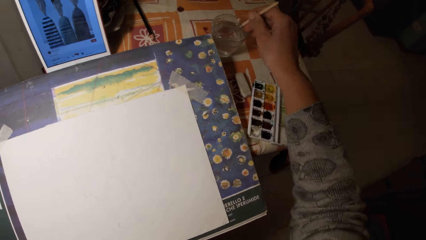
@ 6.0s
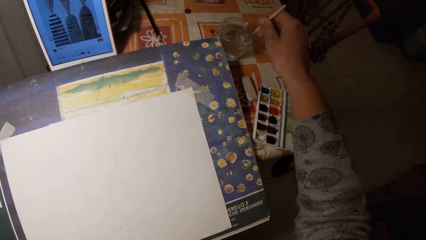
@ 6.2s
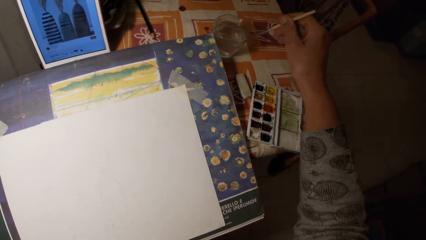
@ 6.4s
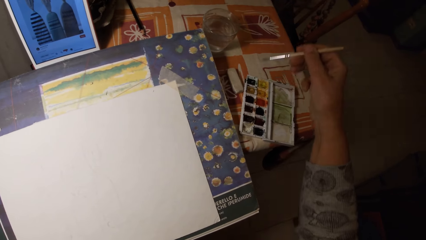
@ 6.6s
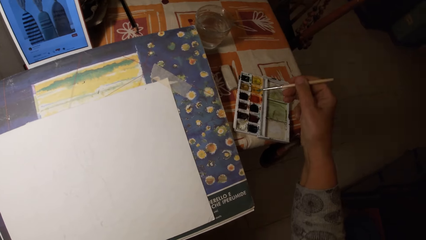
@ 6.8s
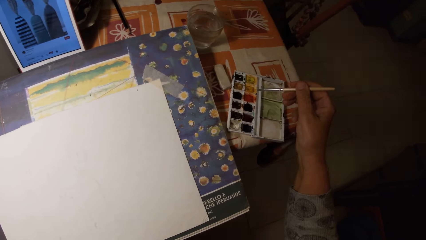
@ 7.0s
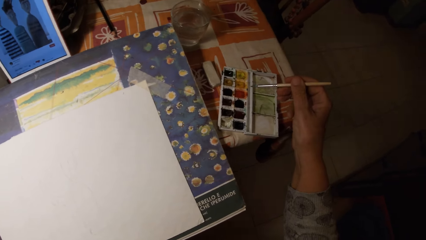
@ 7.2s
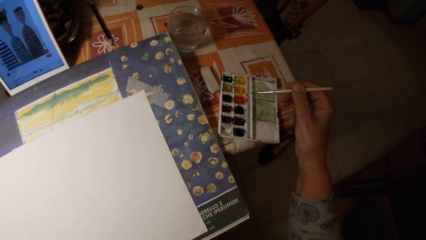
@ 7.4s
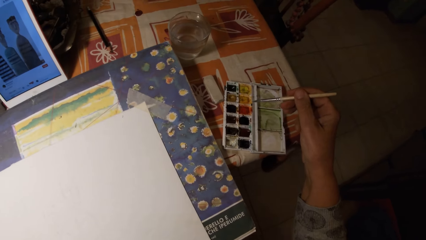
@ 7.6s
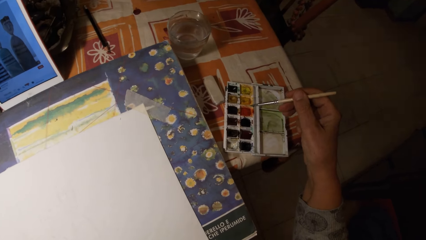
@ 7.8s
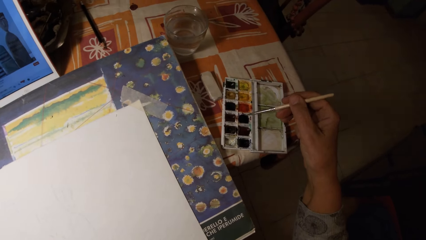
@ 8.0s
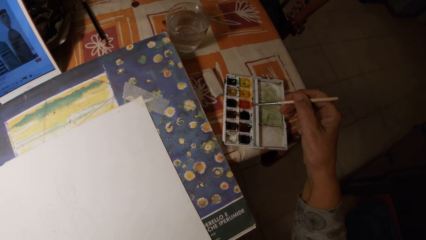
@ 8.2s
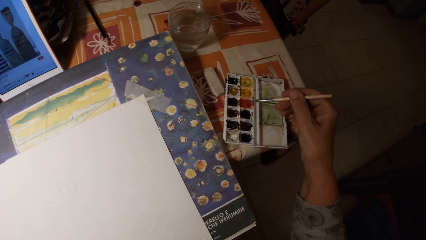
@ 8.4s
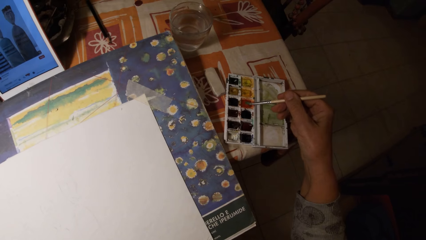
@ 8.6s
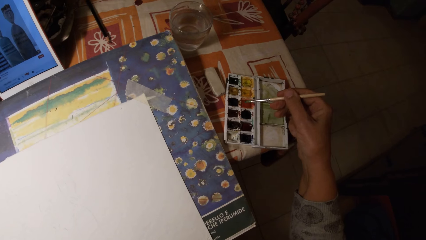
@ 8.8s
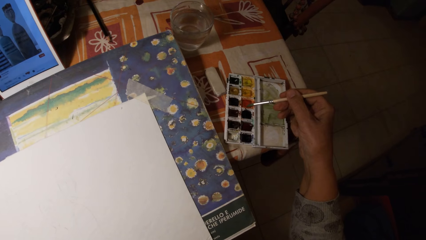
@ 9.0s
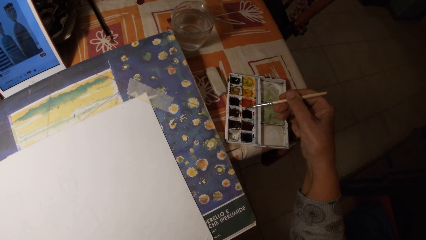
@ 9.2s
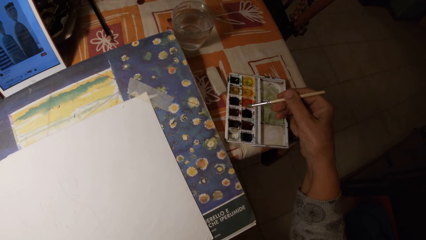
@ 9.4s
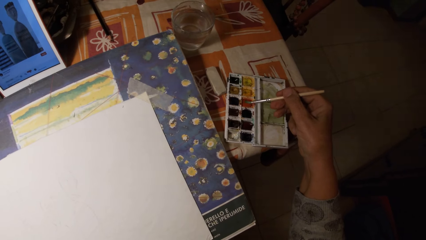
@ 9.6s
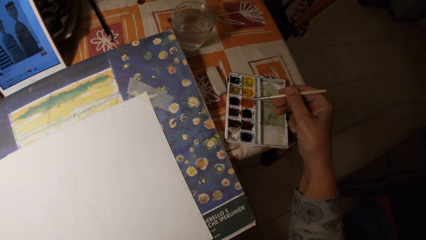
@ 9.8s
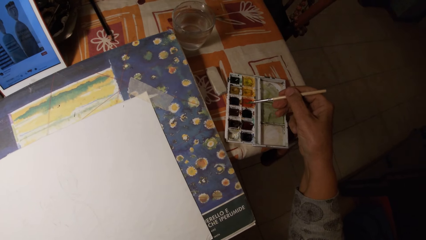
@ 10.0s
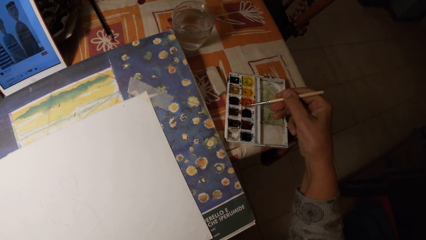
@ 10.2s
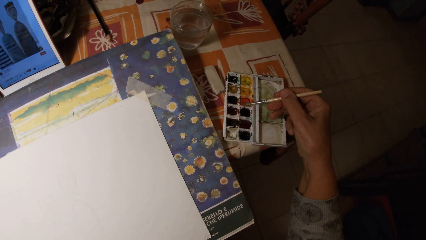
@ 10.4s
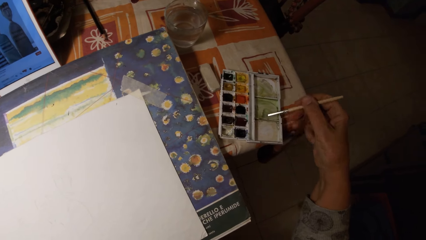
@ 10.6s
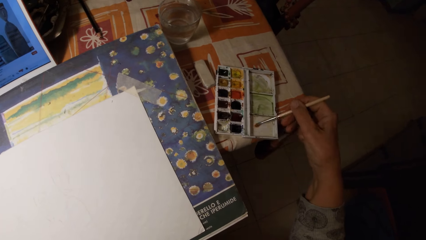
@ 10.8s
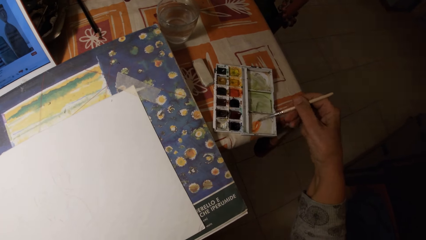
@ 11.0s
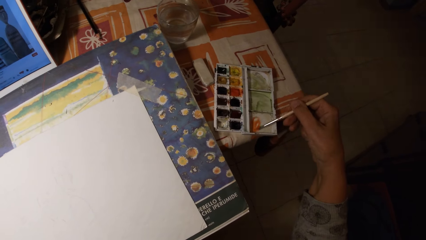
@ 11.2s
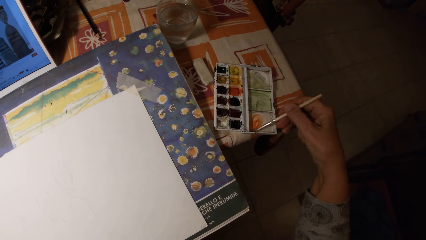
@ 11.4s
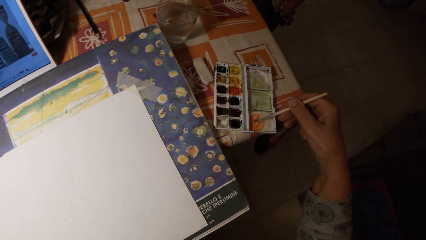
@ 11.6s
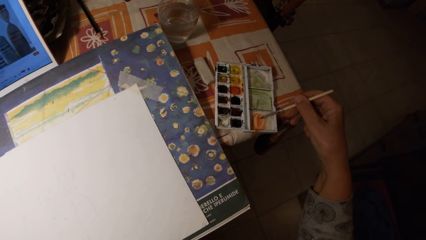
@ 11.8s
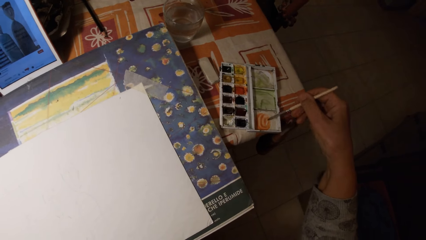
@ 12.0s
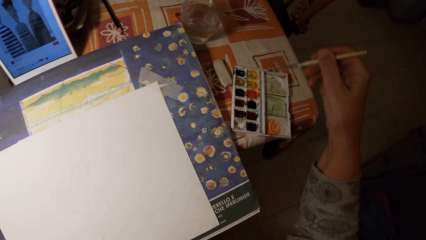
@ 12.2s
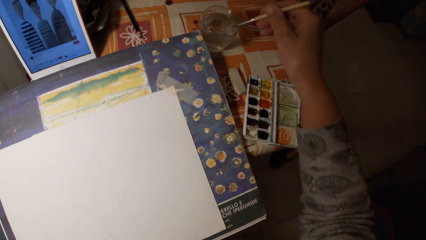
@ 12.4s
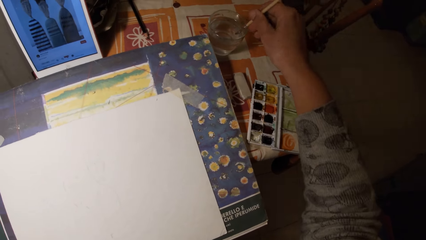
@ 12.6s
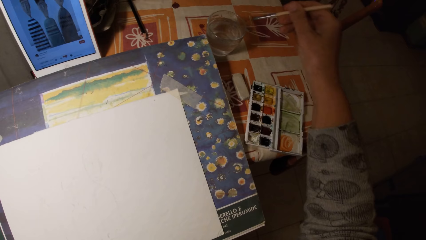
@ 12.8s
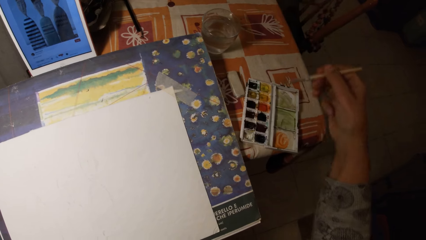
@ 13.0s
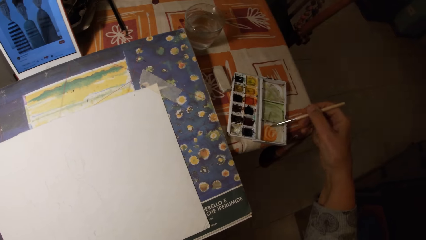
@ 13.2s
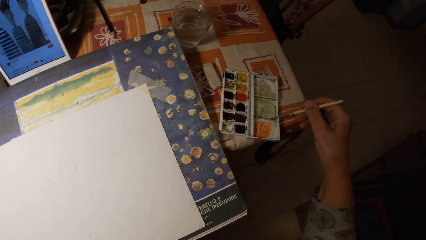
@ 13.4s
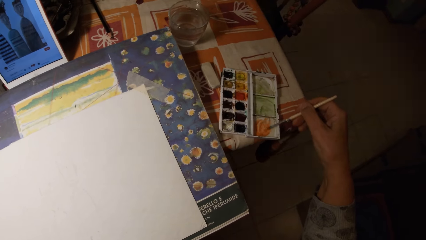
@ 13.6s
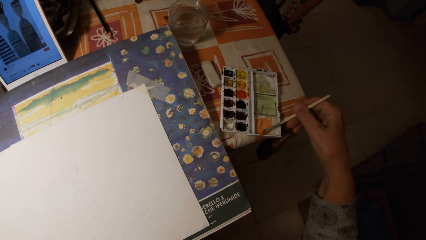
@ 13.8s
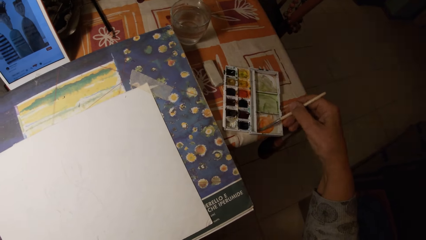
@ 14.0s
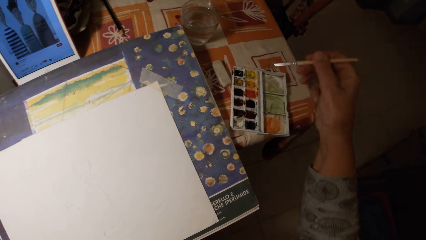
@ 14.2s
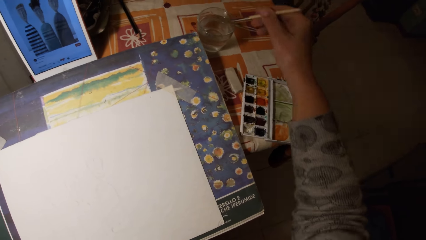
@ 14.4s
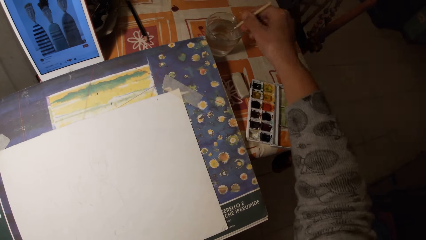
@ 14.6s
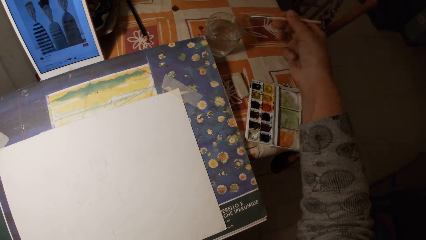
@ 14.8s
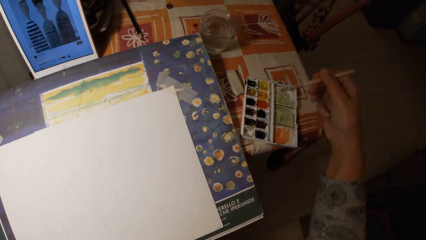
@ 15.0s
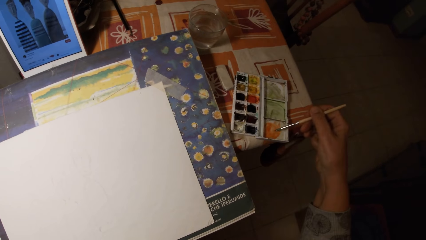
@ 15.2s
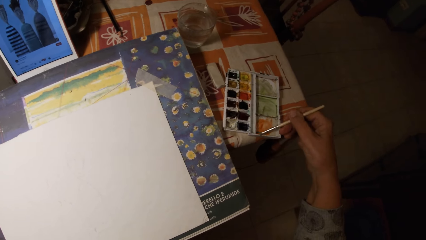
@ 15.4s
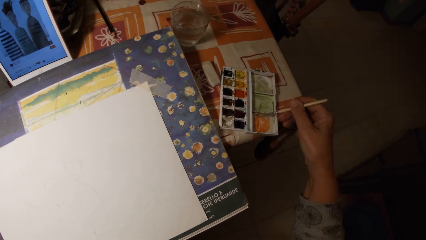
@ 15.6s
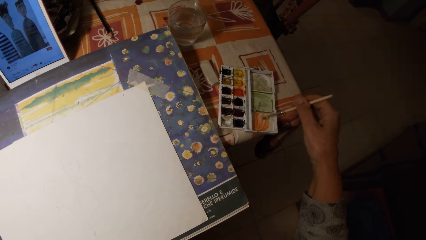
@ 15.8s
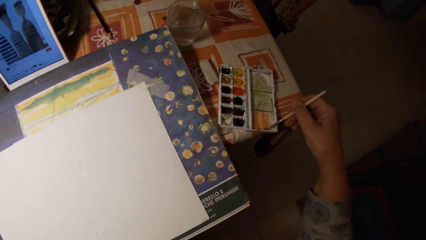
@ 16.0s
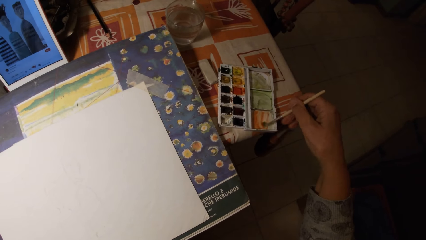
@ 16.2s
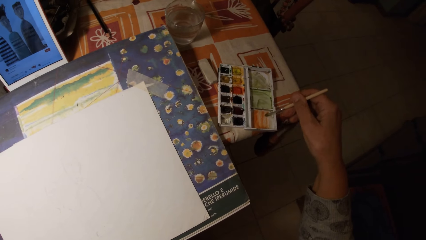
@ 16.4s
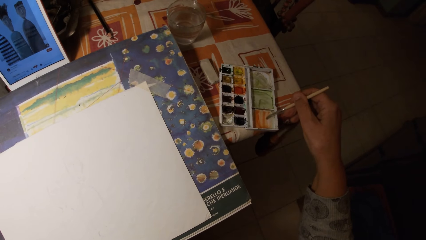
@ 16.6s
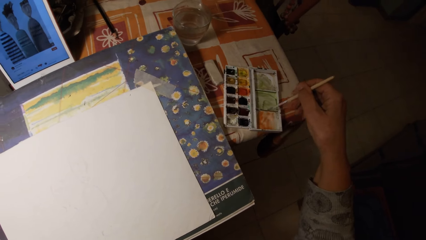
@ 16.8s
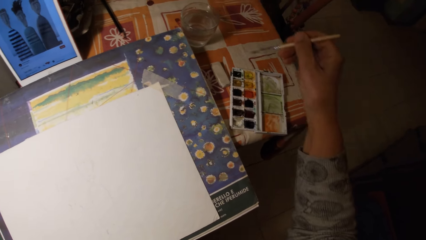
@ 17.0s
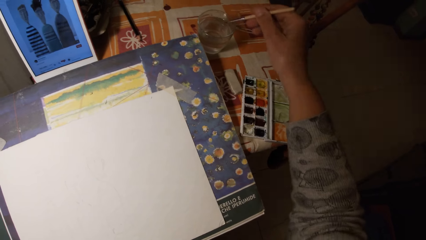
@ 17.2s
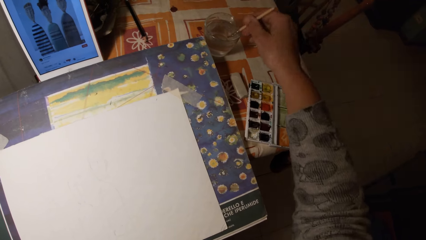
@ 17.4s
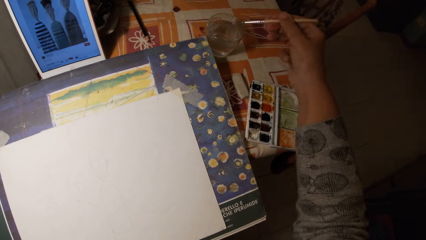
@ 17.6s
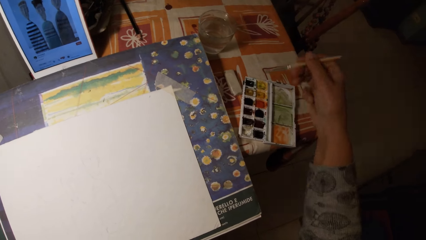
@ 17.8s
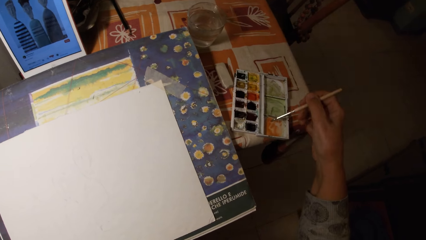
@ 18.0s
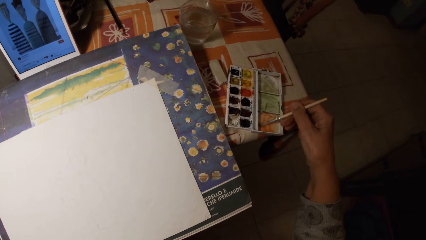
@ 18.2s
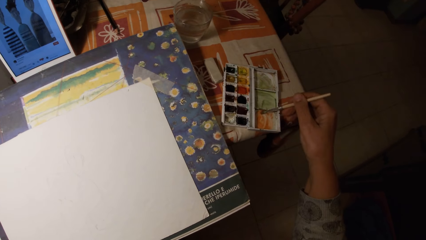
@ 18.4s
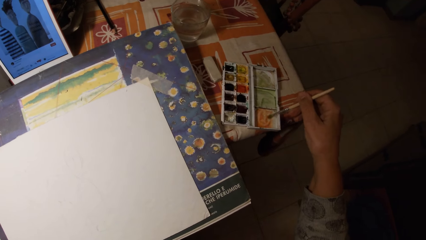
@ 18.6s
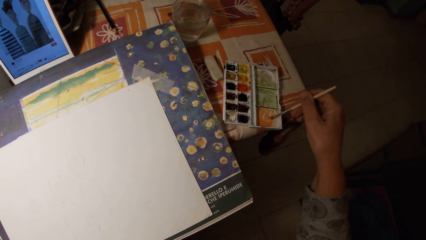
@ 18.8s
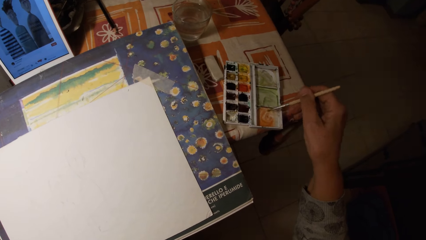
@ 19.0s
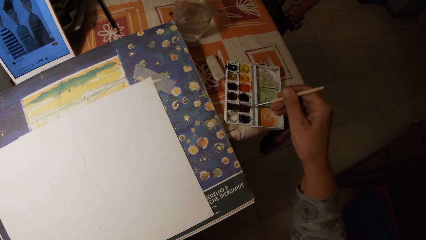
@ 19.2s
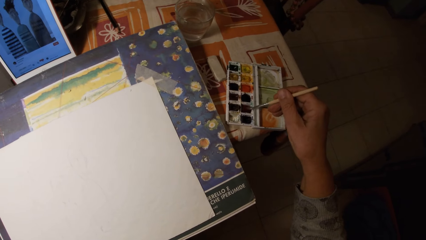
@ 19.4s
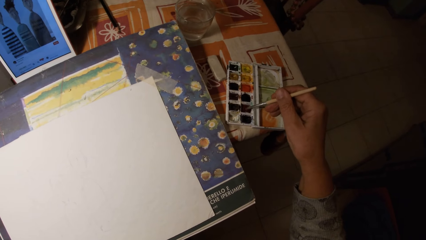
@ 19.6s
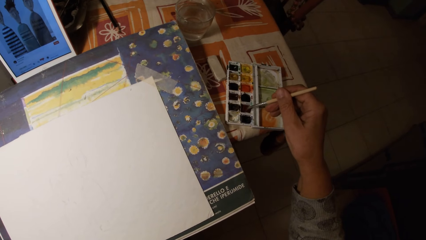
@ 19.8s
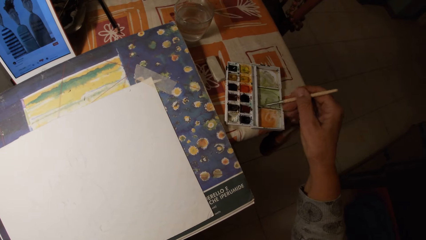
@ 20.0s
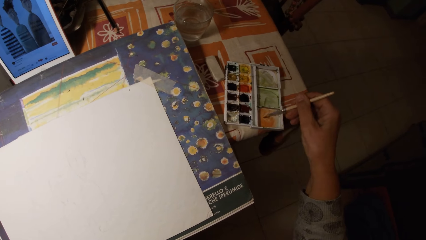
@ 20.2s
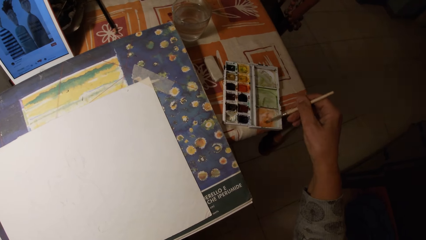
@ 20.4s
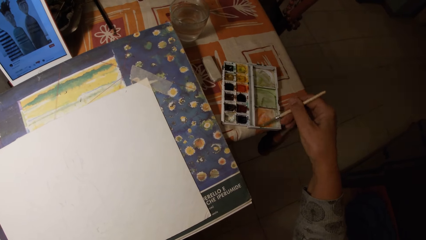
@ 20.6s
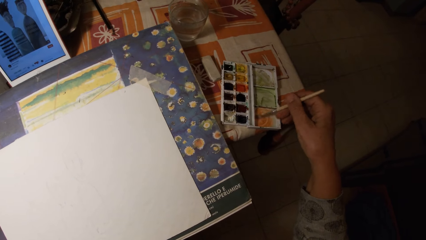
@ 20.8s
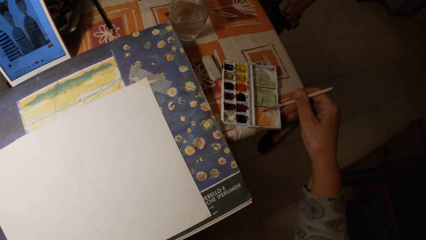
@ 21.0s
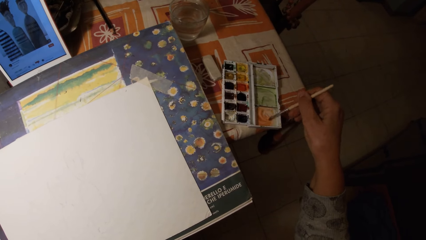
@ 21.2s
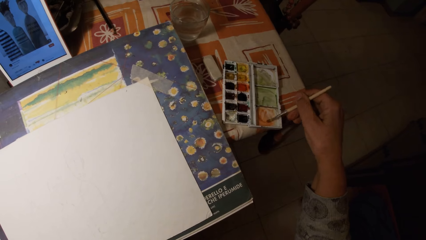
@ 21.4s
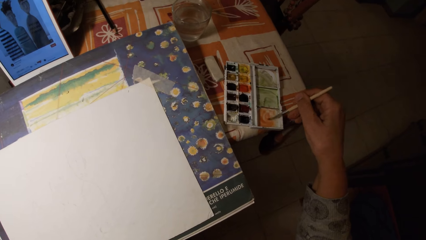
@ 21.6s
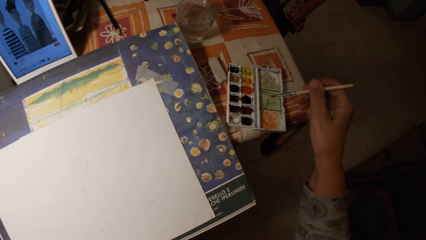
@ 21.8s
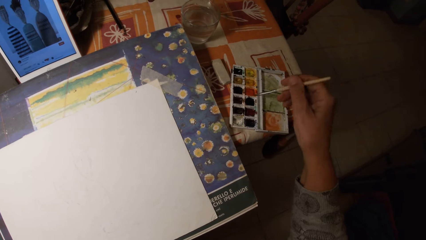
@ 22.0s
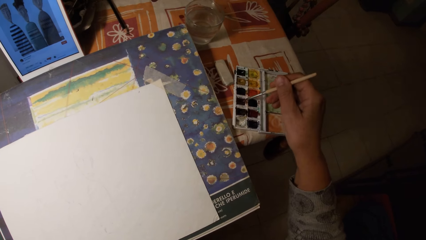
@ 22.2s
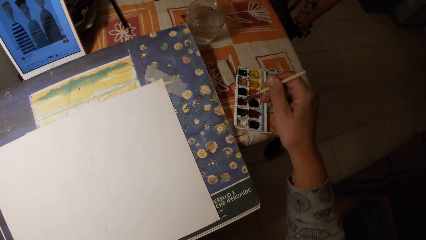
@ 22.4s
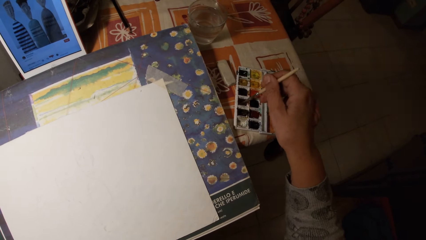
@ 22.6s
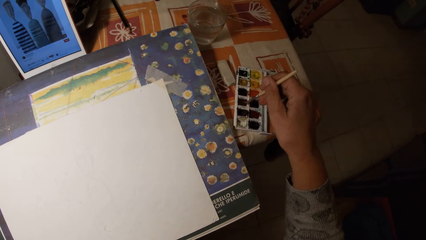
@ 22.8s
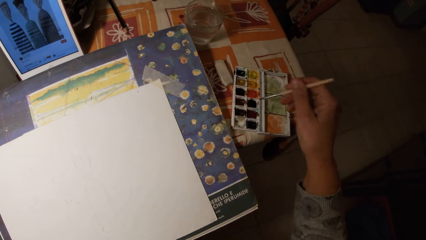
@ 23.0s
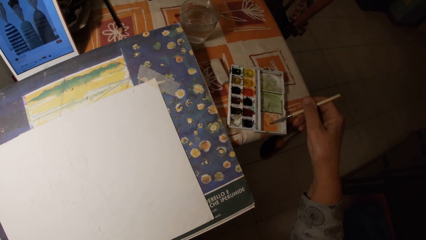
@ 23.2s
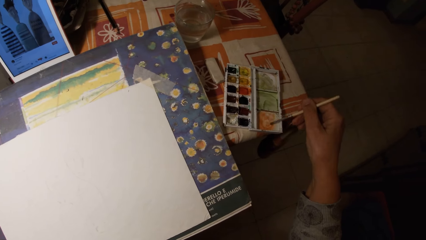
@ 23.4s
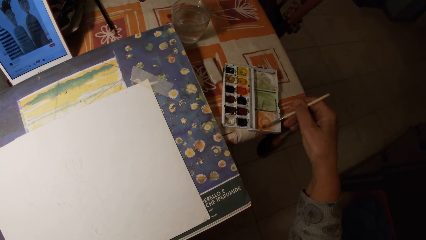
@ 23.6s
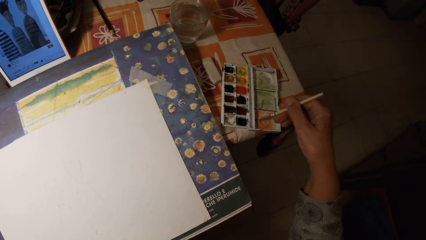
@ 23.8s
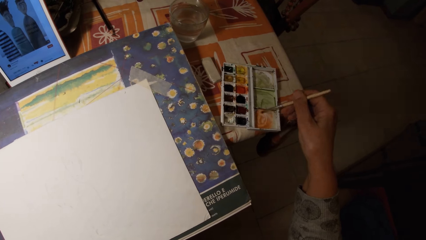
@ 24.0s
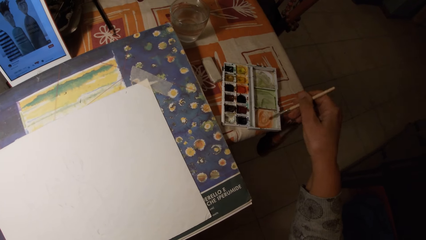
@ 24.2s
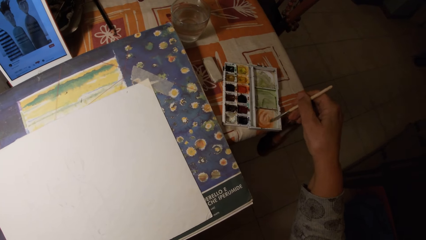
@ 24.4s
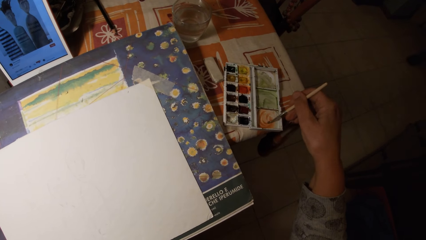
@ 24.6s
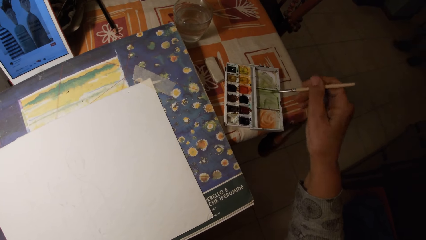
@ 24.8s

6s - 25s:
The camera wearer dips the paintbrush into the water in the glass cup. They rub the paintbrush on paint. They stir the brush in the watercolor pan. They smear the paint on the watercolor set with the paintbrush. They dip the paintbrush into the water in the glass cup. They smear paint on the watercolor set with the paintbrush. They stir the brush in the watercolor pan. They dip the paintbrush into the water in the glass cup. They smear paint on the watercolor set with the paintbrush. They stir the brush in the watercolor pan. They dip the paintbrush into the water in the glass cup. They smear paint on the watercolor set with the paintbrush. They stir the brush in the watercolor pan. They take paint from the watercolor set with the paintbrush. They smear the paint on the watercolor set with the paintbrush. They take paint from the watercolor set with the paintbrush. They smear the paint on the watercolor set with the paintbrush.
